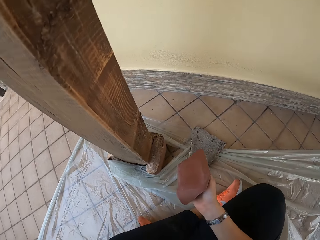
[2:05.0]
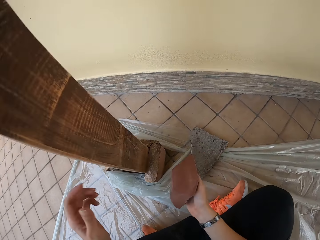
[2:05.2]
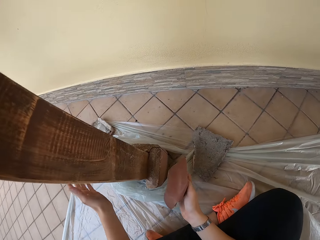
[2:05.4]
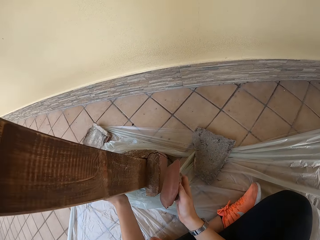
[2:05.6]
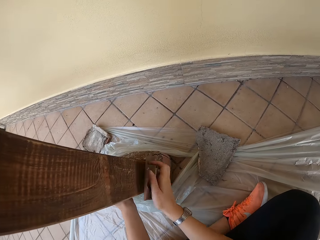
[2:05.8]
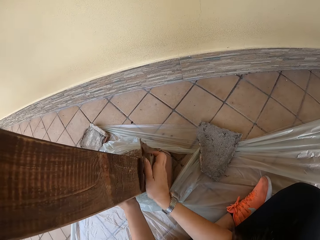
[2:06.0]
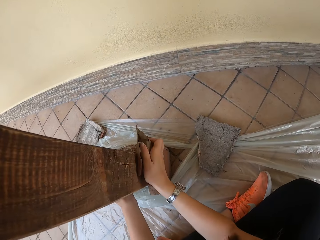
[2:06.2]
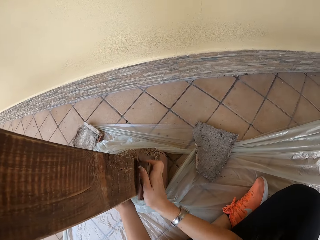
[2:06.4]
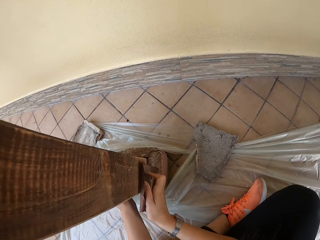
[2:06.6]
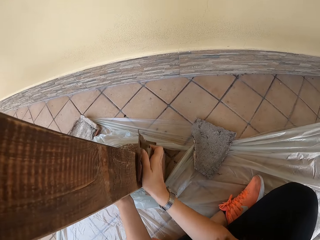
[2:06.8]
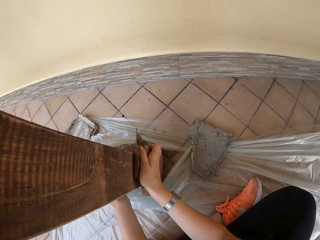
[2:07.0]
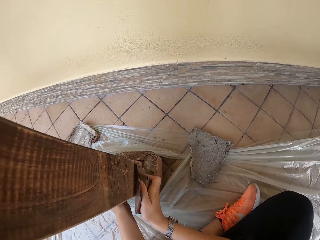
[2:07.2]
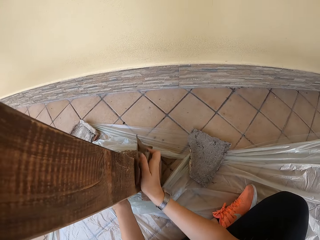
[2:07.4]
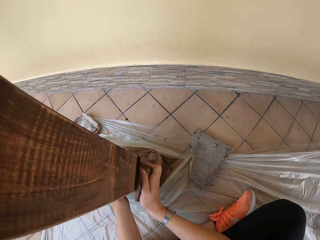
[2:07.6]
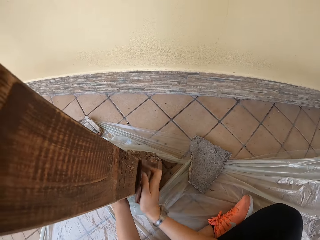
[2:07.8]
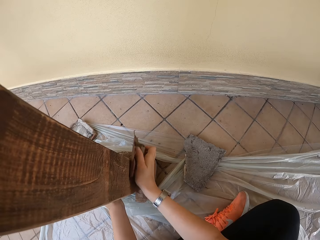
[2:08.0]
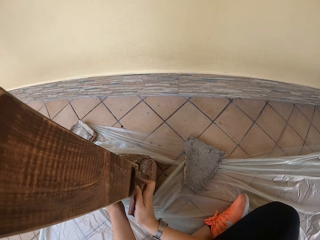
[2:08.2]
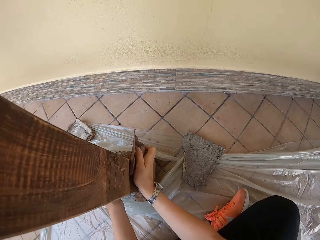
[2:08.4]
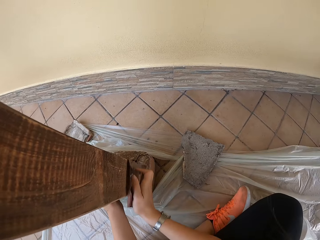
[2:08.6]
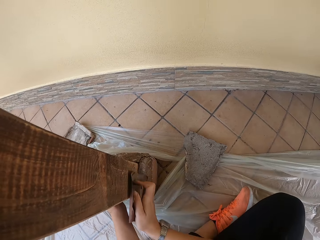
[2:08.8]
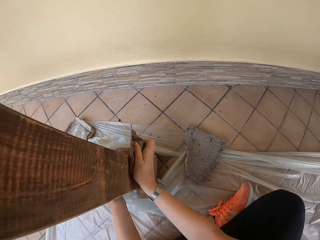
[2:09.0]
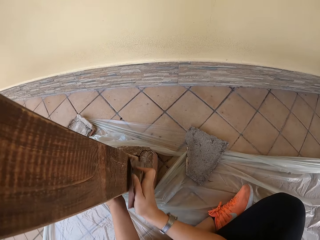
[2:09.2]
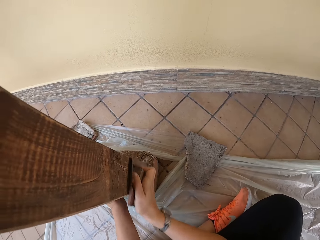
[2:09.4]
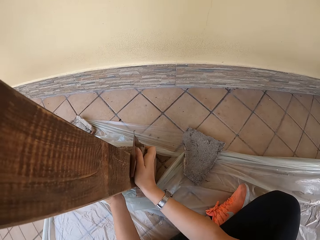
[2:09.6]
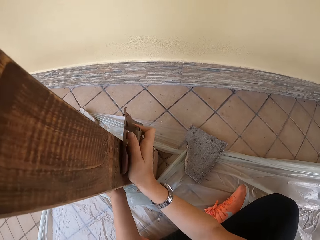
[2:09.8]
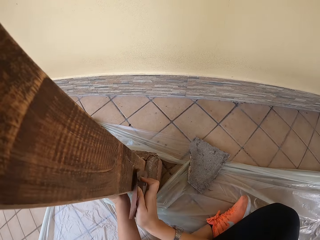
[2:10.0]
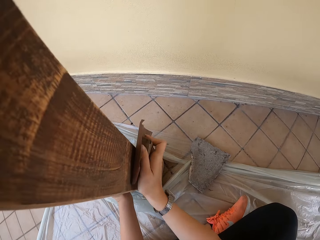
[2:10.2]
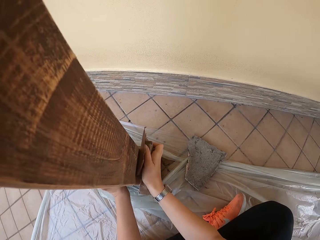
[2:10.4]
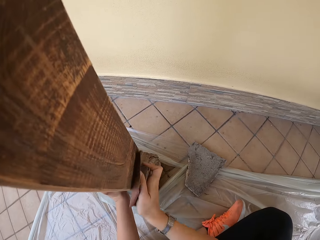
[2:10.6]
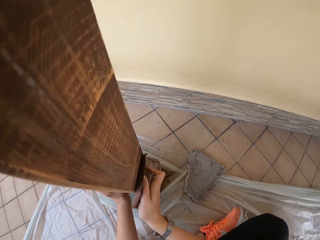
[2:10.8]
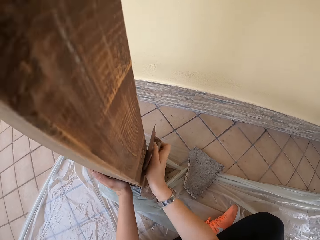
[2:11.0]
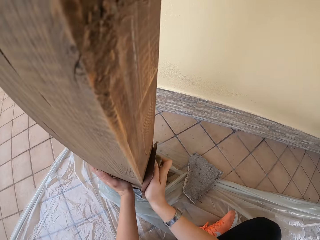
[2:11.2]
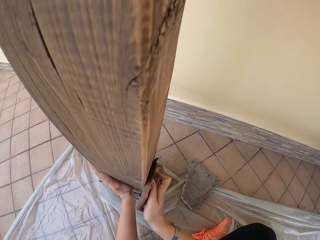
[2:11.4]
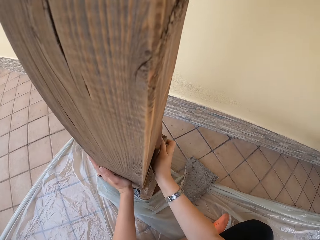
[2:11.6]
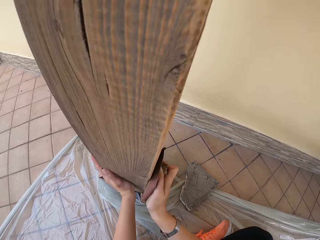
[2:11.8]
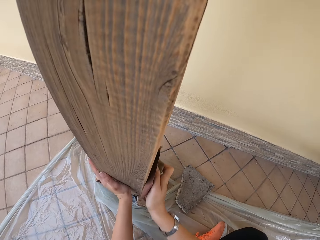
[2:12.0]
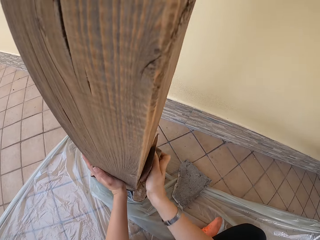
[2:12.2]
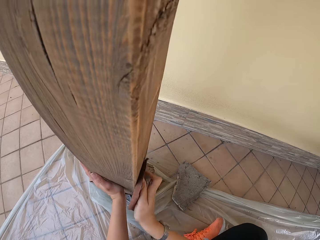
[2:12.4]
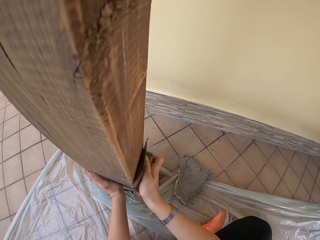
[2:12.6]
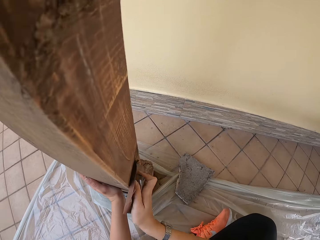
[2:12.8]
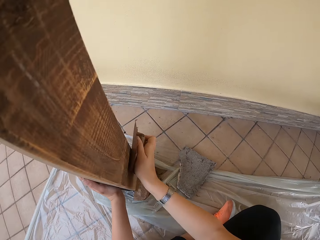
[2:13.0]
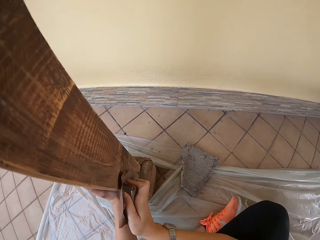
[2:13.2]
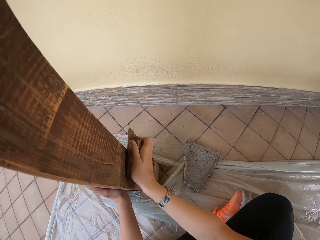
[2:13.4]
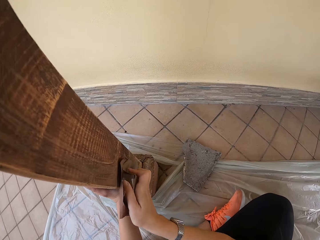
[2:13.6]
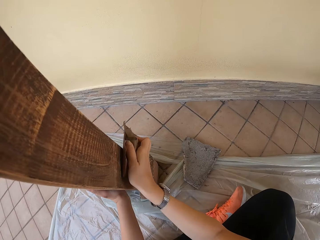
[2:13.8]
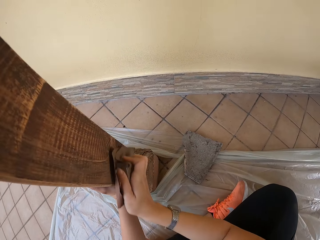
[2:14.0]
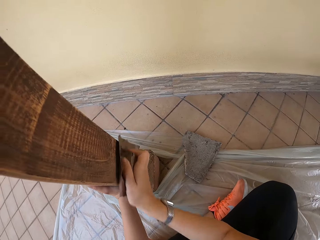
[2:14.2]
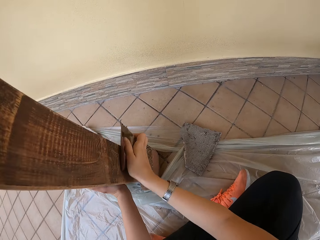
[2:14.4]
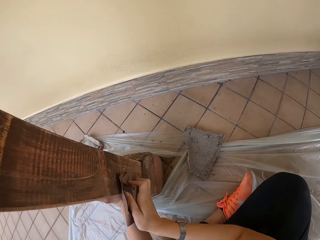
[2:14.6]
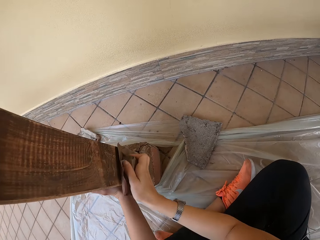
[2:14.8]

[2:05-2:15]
The camera wearer scrubs wood with sandpaper.

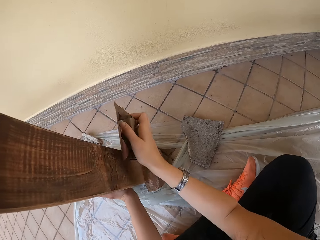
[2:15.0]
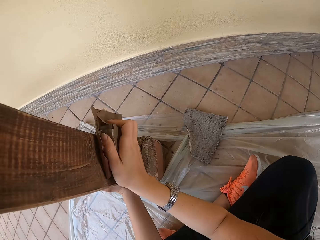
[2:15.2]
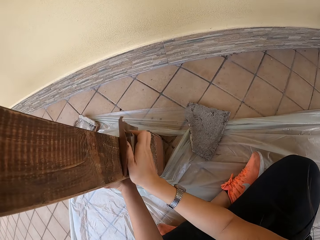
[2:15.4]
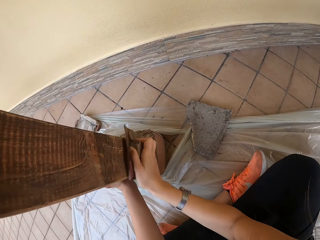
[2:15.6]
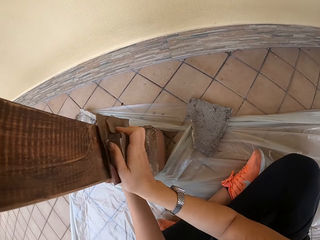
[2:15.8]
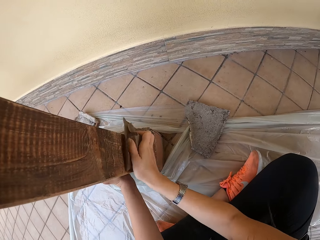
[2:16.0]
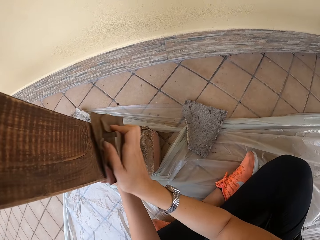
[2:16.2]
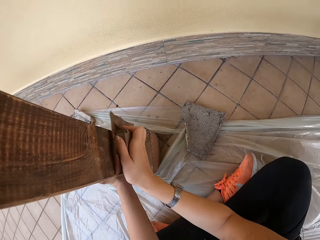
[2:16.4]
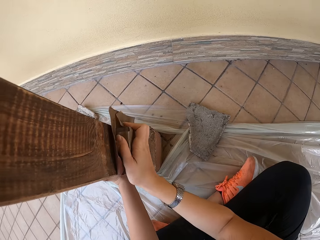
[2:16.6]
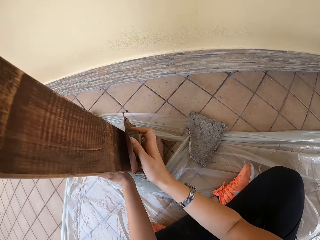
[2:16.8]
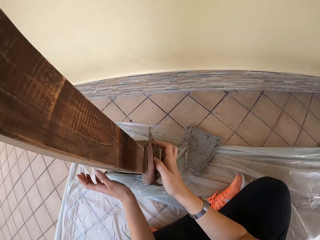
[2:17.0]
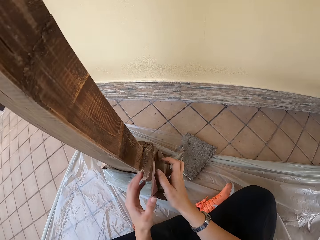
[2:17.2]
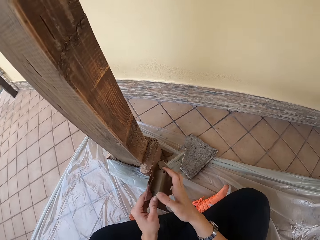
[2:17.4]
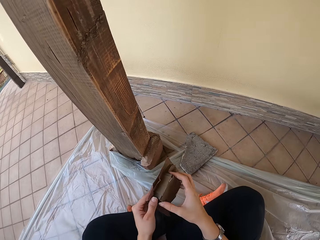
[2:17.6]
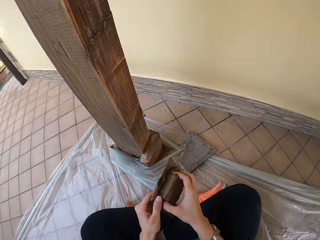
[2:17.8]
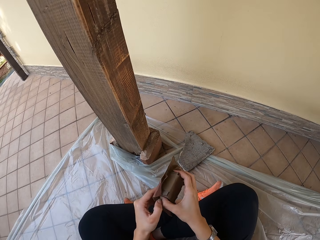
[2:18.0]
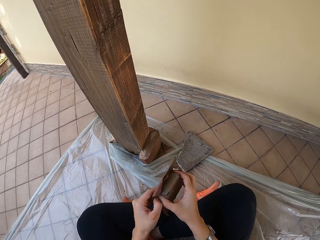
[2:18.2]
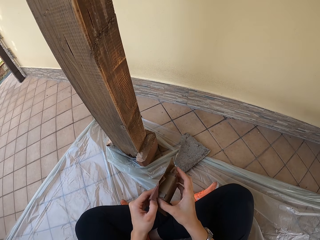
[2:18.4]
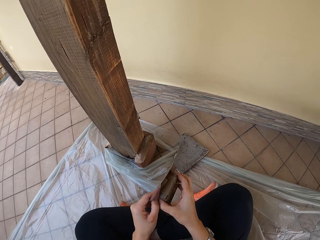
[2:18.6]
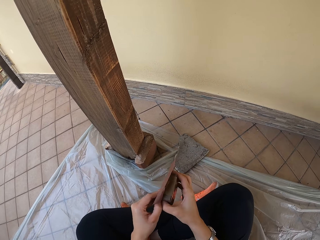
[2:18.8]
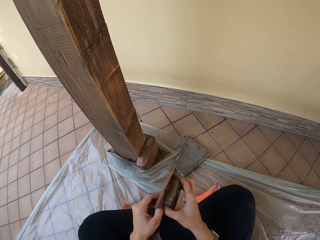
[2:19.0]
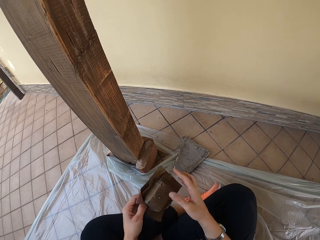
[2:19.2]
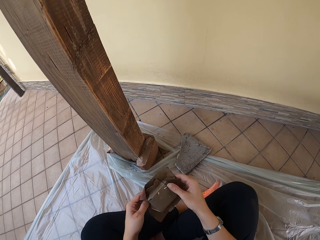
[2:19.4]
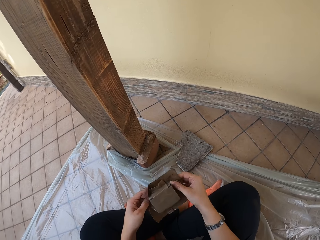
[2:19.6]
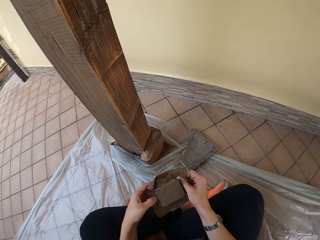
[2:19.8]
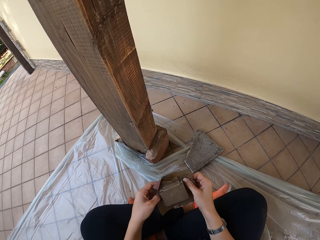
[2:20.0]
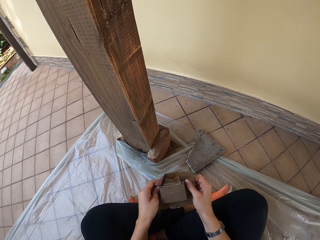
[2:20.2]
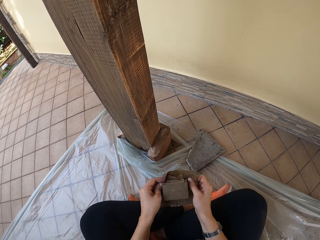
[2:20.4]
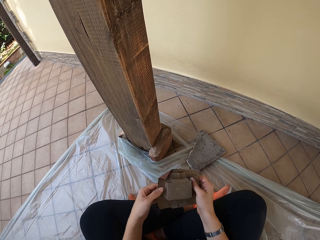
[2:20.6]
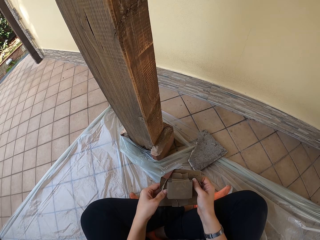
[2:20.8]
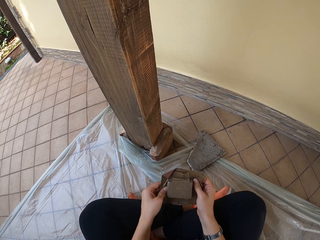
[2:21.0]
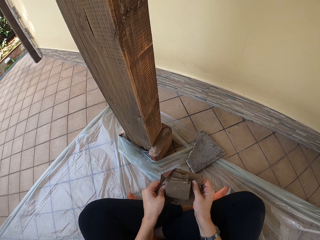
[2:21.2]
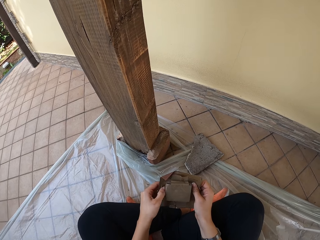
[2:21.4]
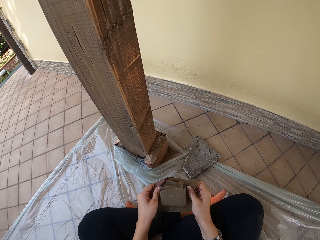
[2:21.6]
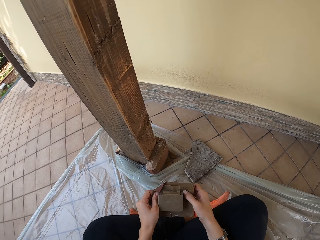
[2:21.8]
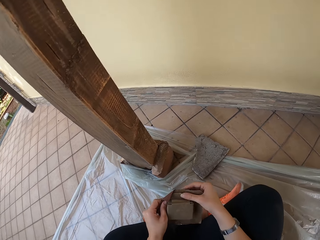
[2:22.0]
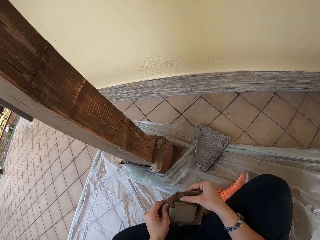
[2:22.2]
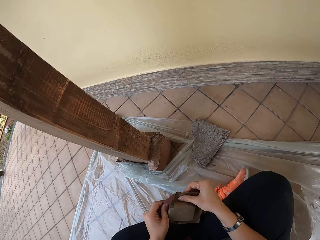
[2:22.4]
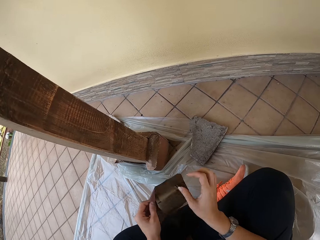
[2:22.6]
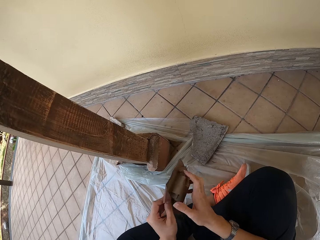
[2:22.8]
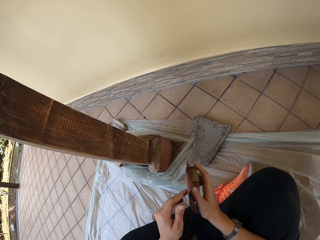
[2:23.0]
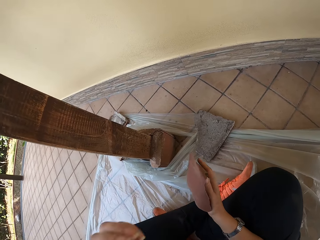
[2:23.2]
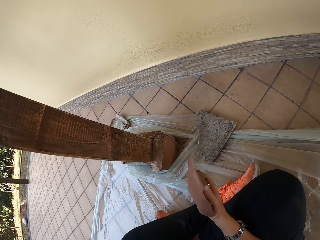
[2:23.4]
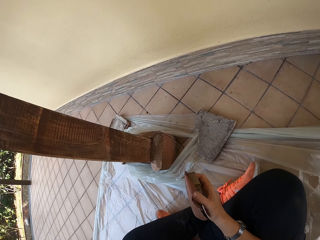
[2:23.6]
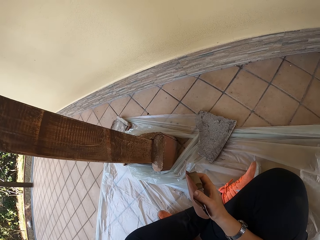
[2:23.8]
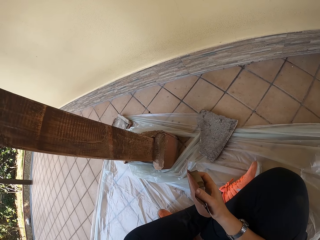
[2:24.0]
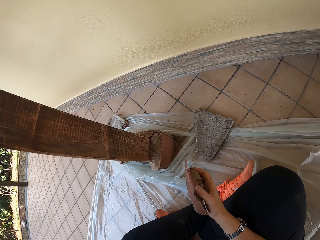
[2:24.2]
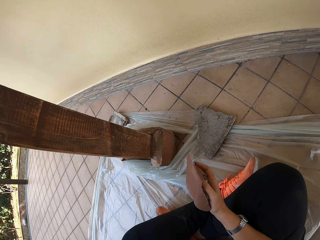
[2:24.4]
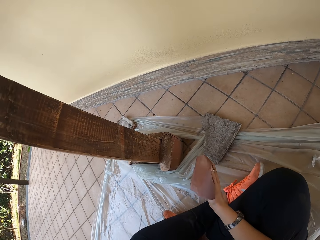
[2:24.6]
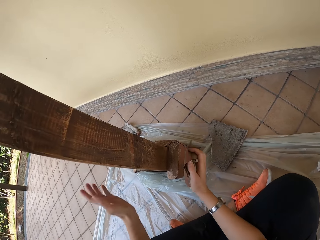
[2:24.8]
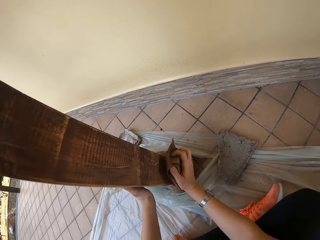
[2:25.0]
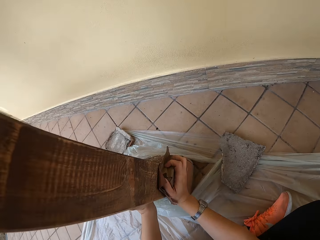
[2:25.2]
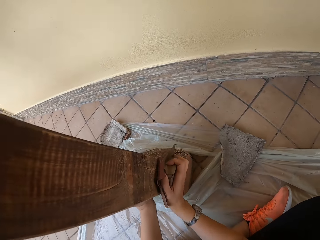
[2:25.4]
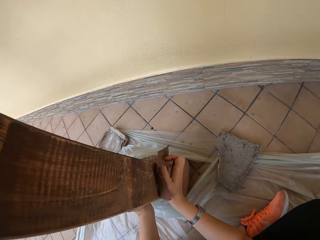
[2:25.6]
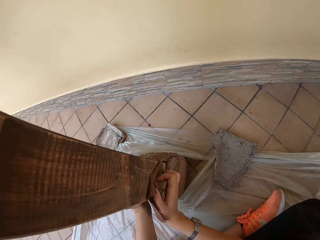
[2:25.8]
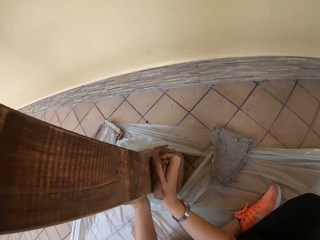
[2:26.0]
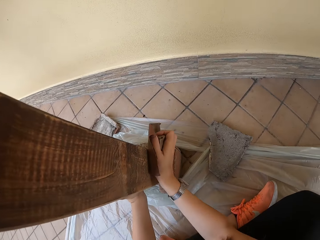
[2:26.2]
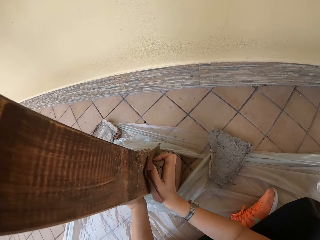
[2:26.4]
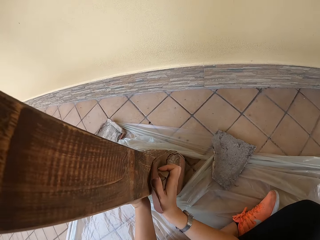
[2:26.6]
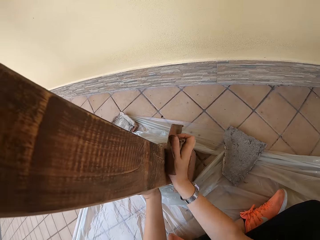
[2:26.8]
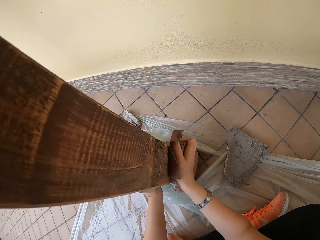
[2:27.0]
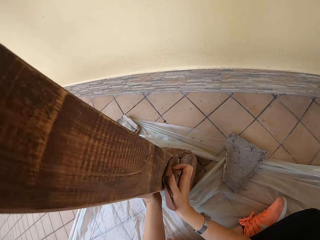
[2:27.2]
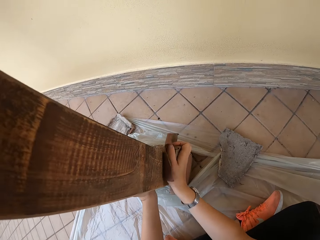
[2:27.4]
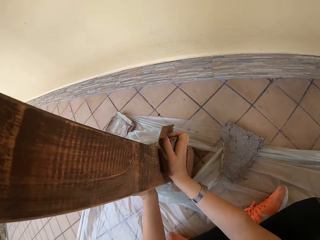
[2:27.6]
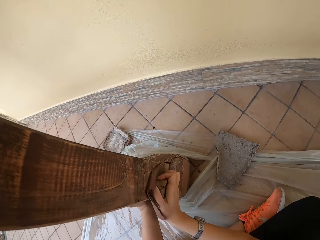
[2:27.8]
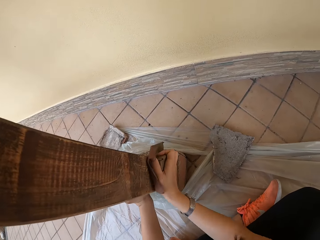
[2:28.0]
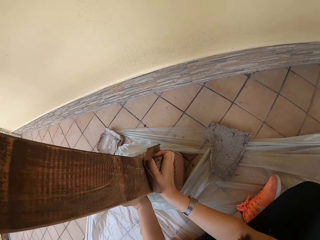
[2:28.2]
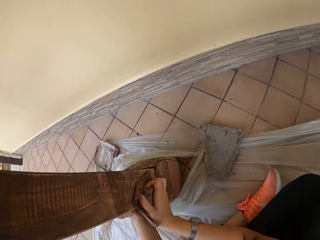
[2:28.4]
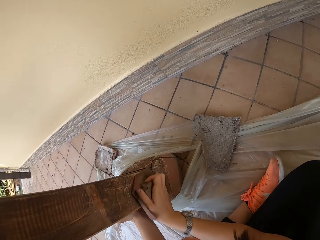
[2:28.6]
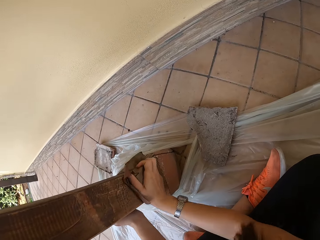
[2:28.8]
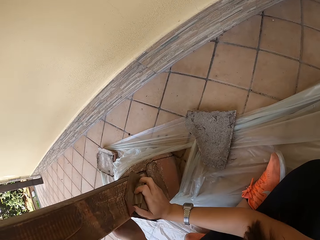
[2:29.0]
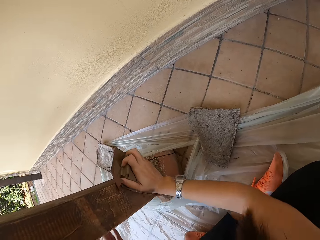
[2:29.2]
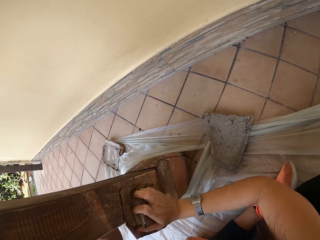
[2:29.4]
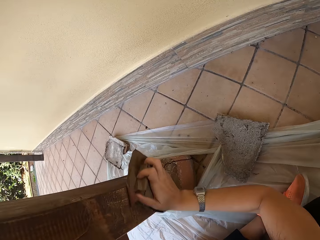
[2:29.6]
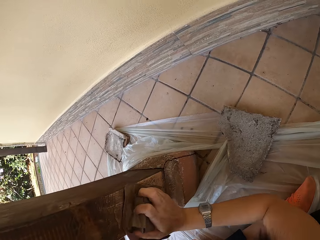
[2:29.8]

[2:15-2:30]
The camera wearer adjusts the sandpaper with both her hands. She holds the sandpaper with both hands. She touches the sandpaper. She places her left hand on the pillar. She smoothens the pillar with the sandpaper in her right hand.
